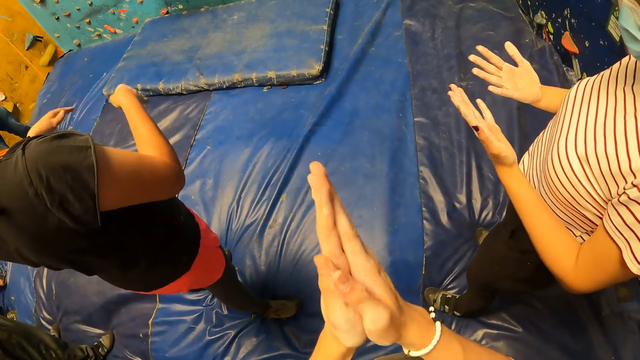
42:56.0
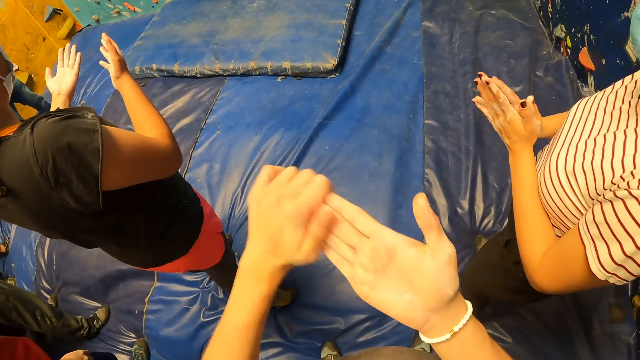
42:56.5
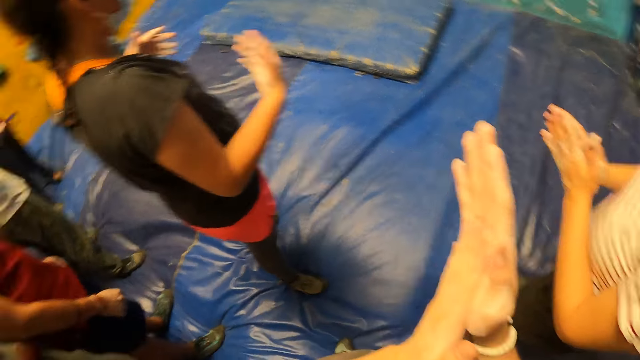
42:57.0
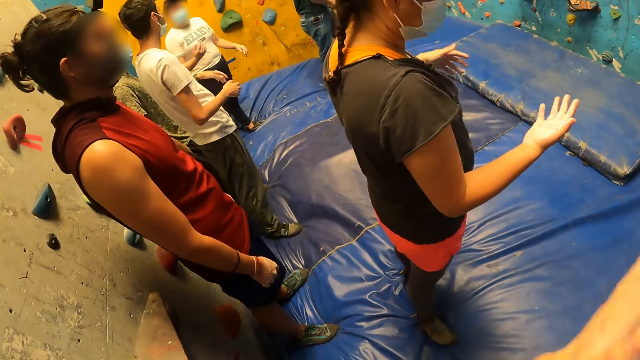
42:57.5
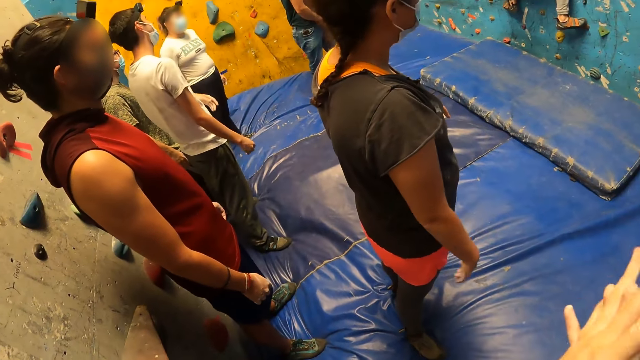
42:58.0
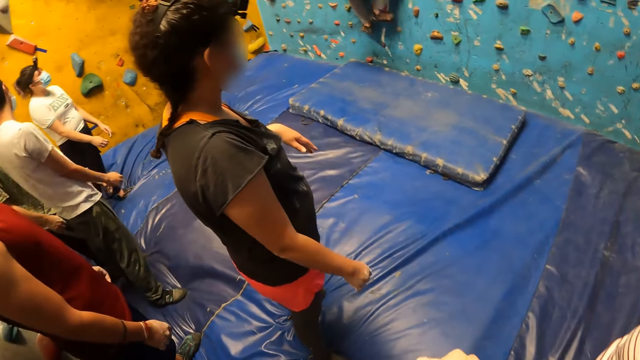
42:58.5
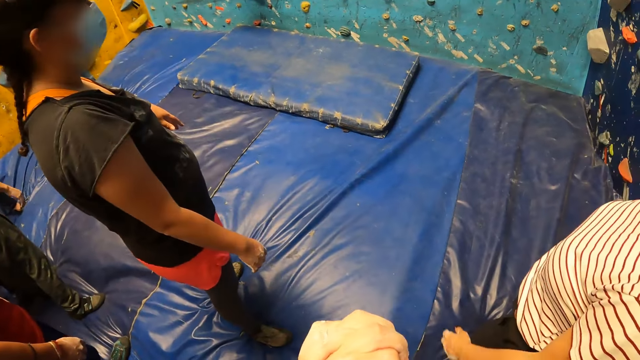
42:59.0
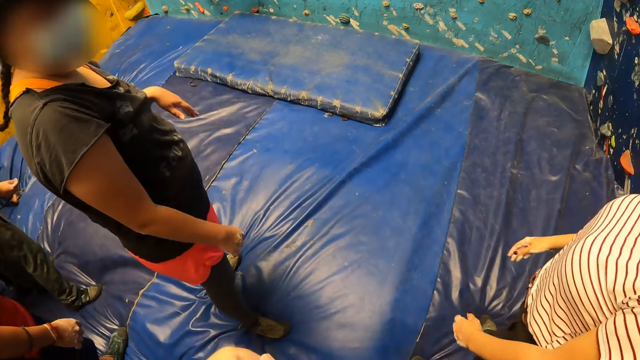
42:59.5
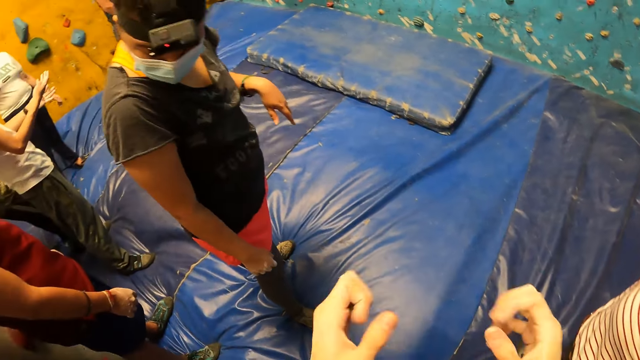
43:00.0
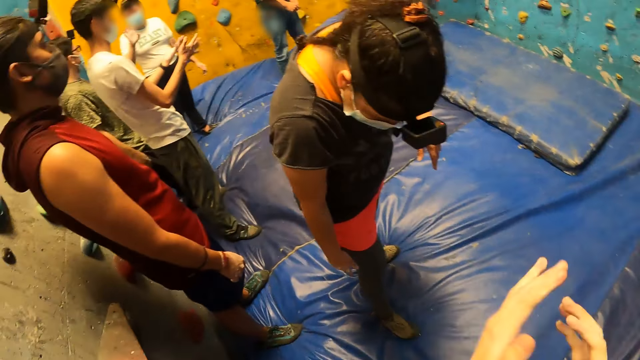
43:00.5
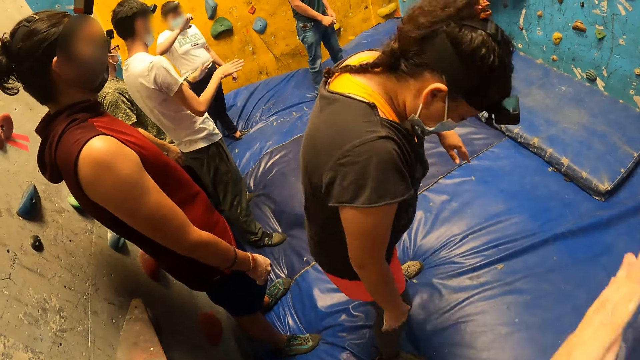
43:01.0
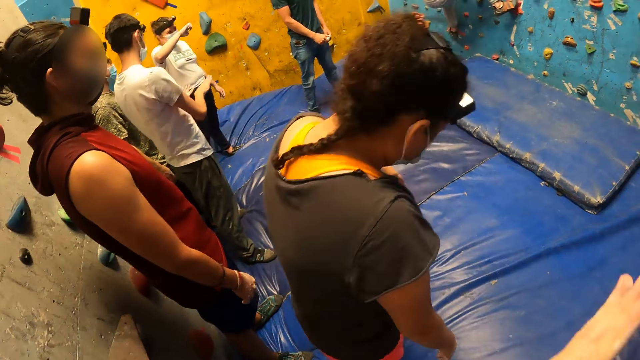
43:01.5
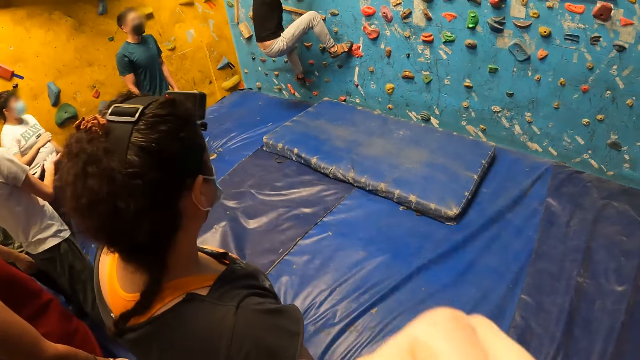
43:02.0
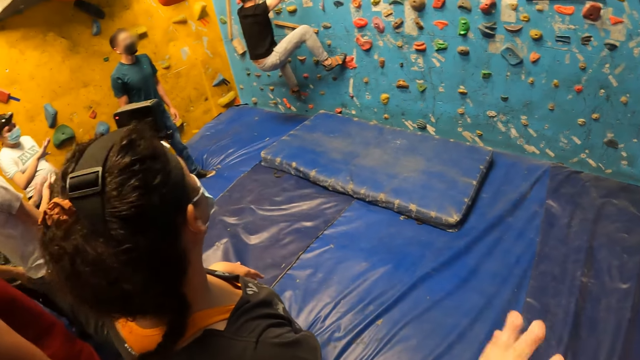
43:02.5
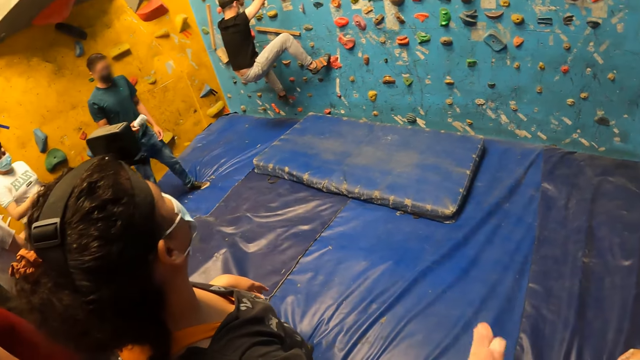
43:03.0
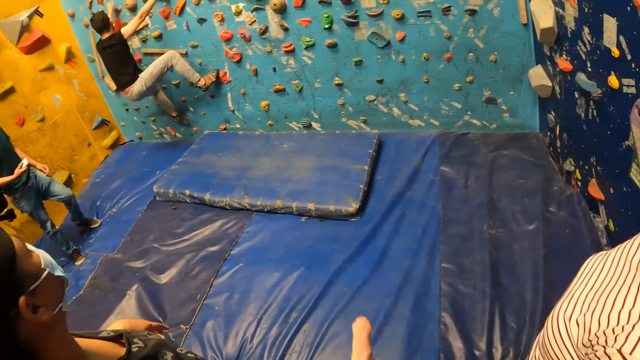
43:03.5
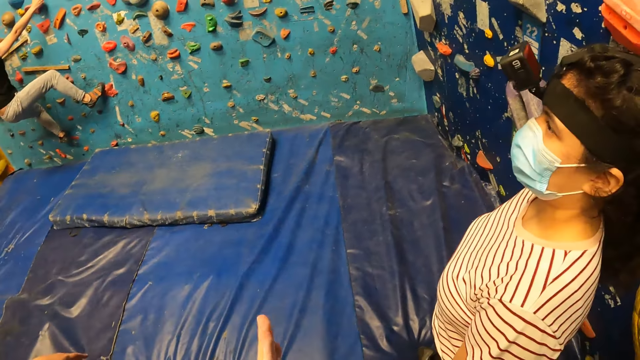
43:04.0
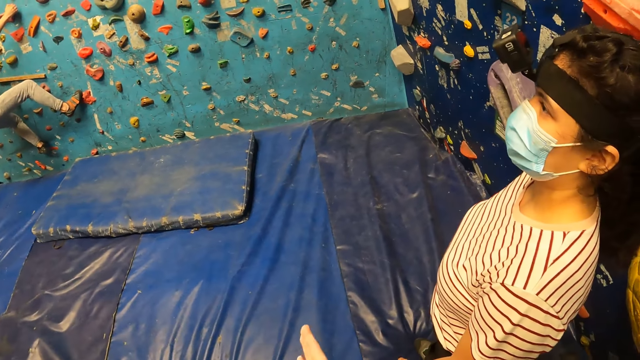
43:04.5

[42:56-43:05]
The camera wearer looks at the hands. He rubs both palms together. He turns towards a group of people. He turns towards a woman and another woman. He turns towards a group of people. He rubs both palms together. He lifts the hand. He touches his face with his left hand. He rubs both palms together.

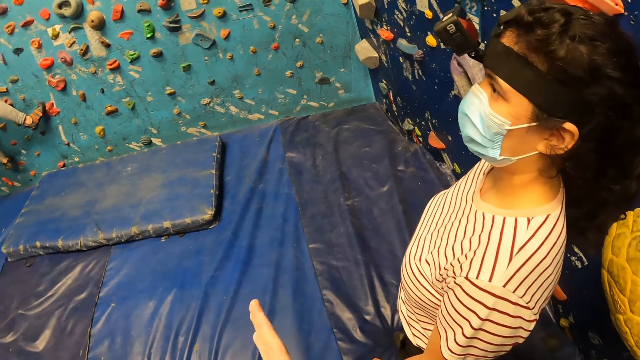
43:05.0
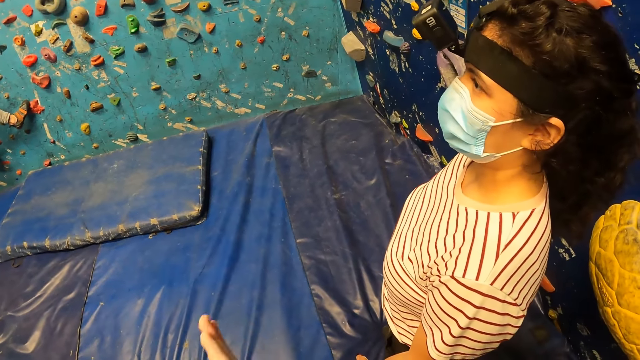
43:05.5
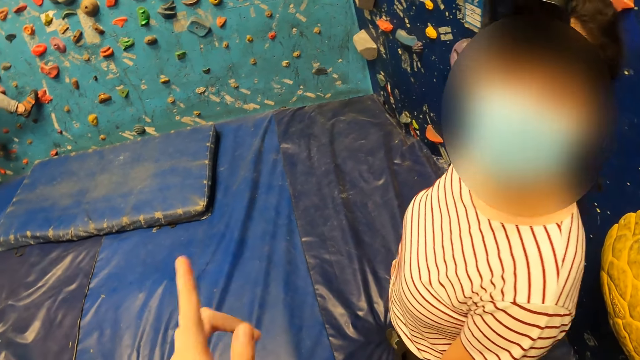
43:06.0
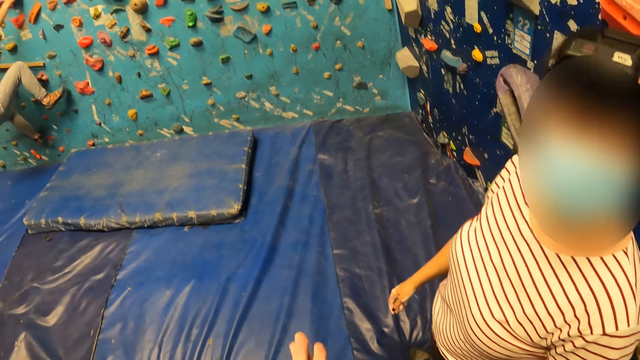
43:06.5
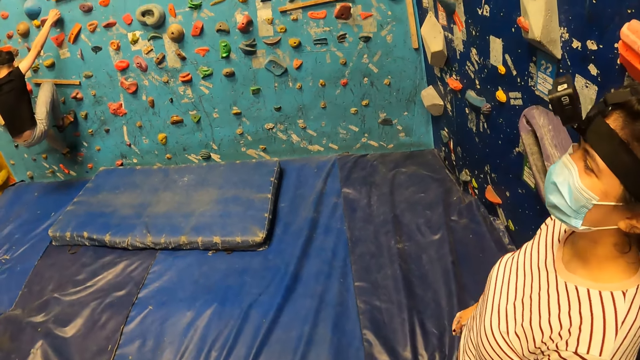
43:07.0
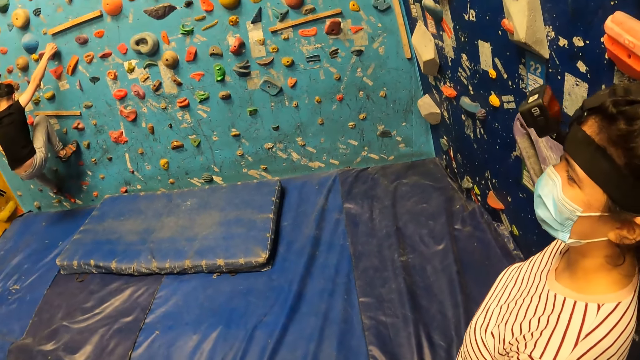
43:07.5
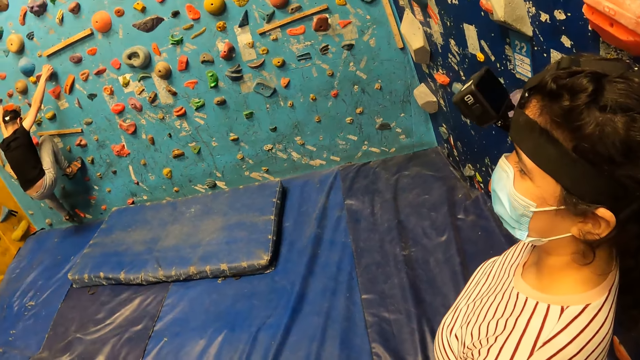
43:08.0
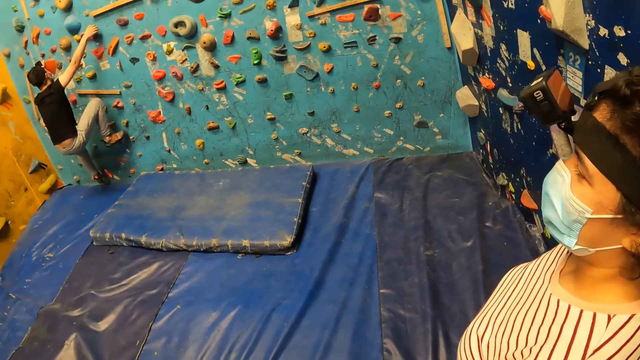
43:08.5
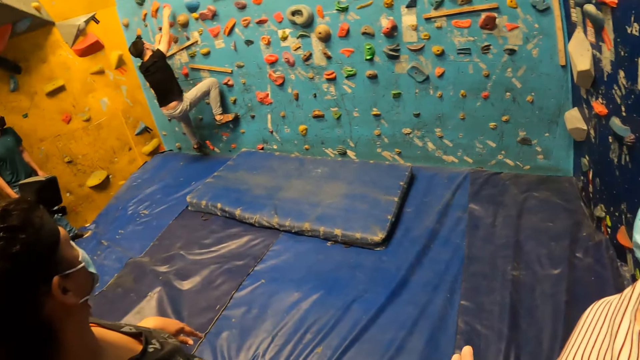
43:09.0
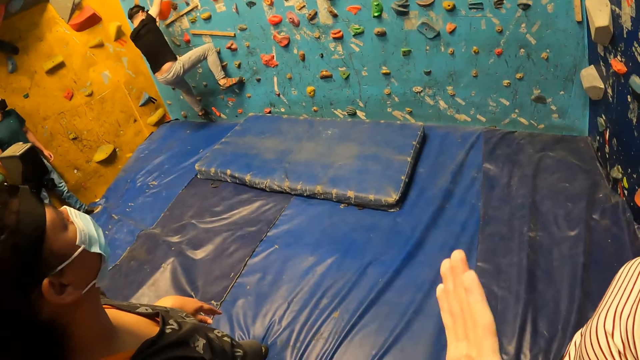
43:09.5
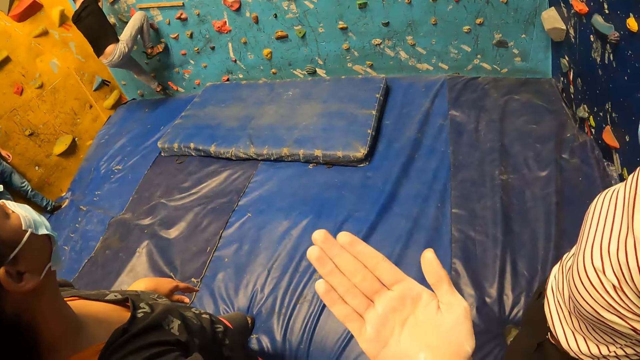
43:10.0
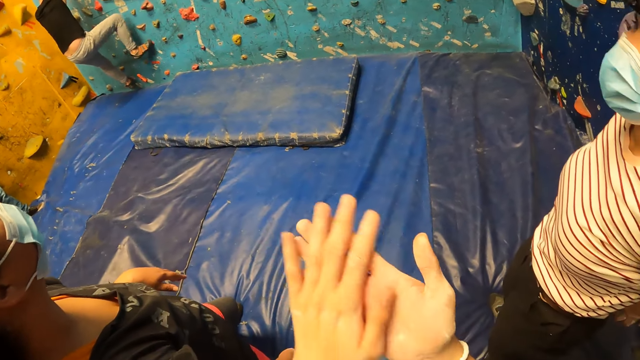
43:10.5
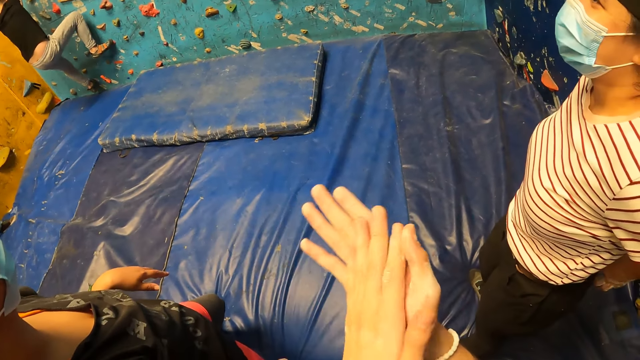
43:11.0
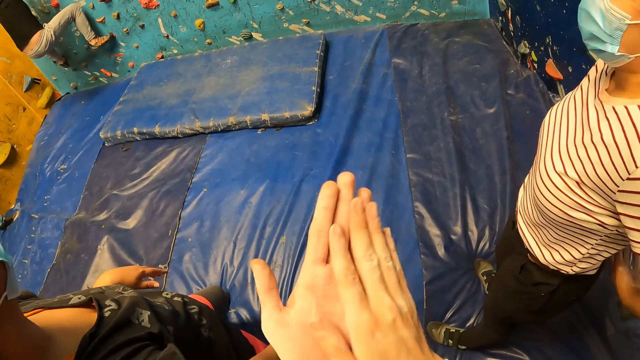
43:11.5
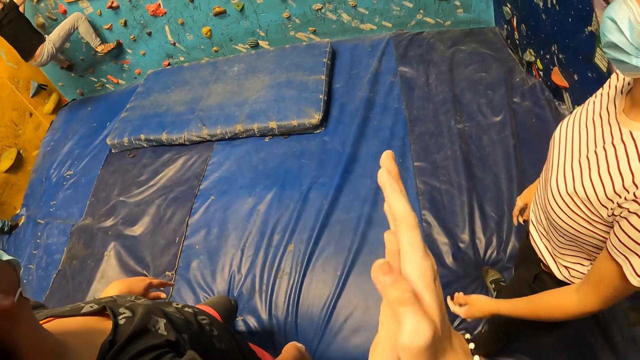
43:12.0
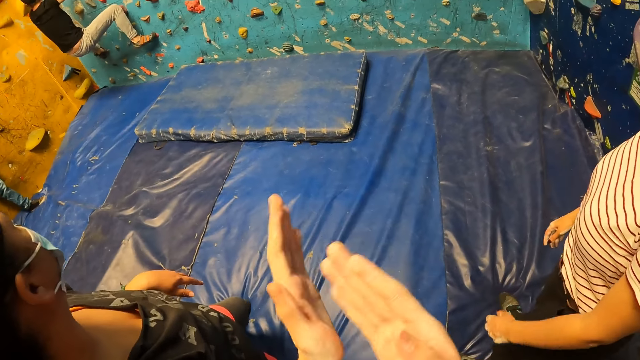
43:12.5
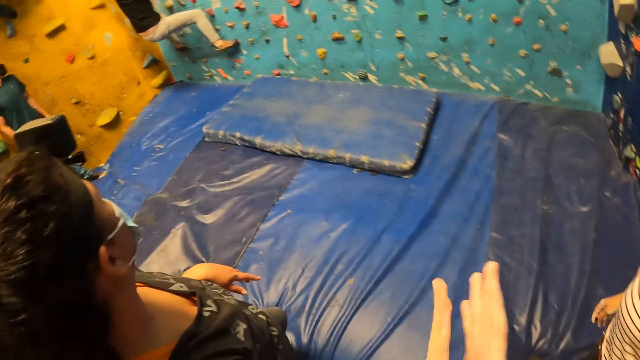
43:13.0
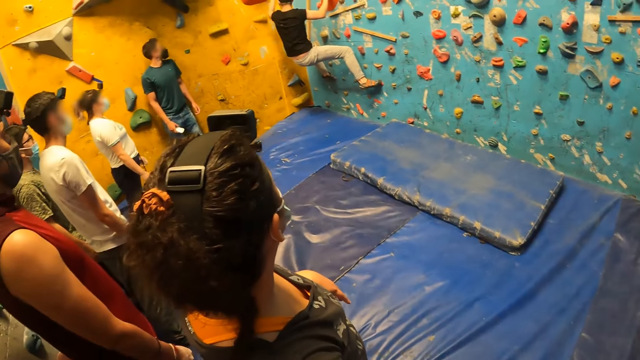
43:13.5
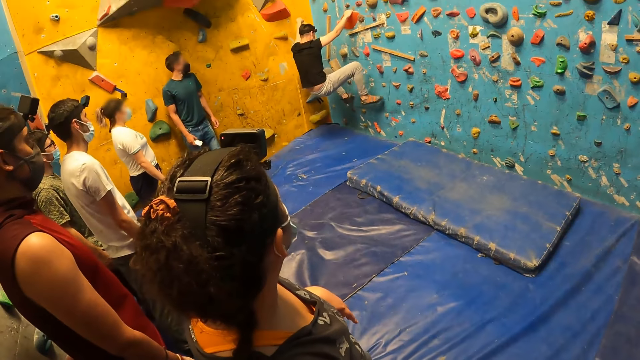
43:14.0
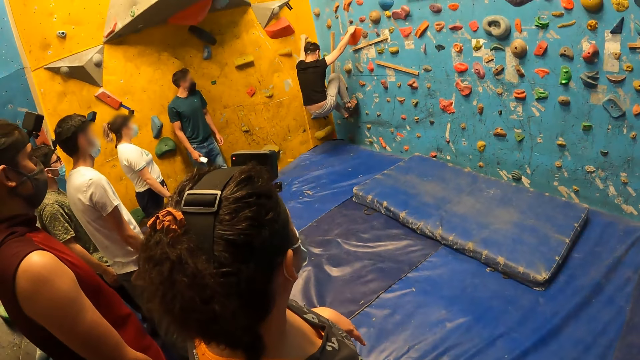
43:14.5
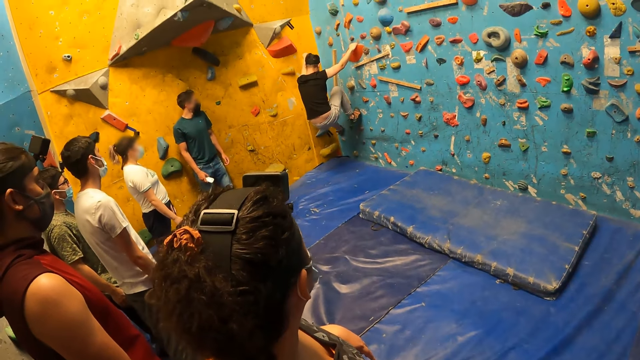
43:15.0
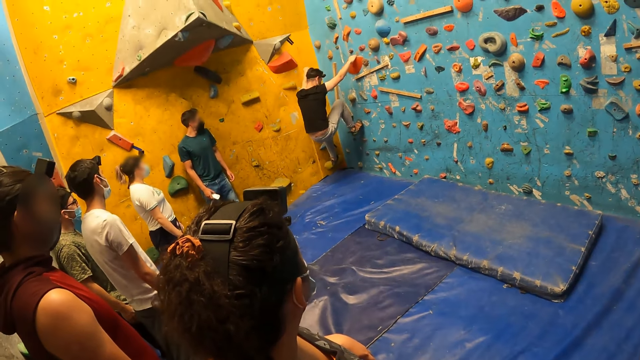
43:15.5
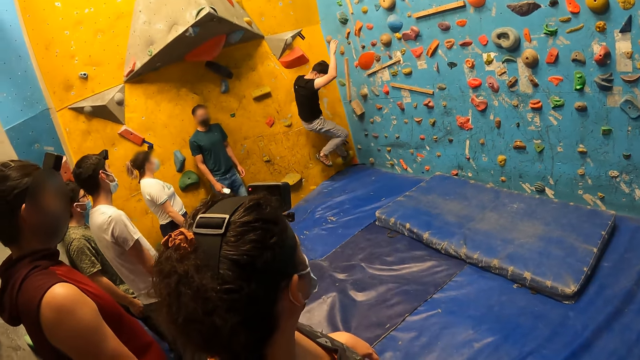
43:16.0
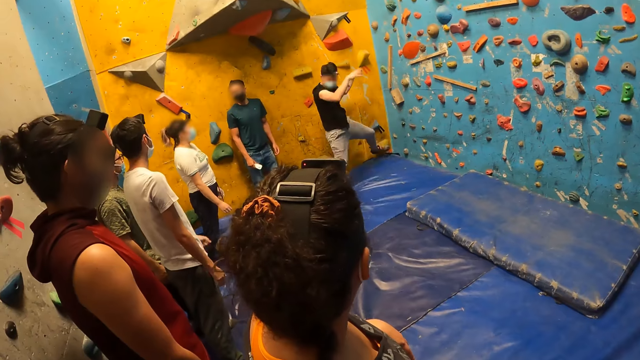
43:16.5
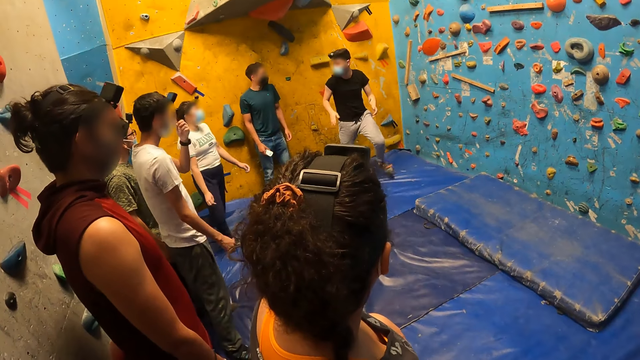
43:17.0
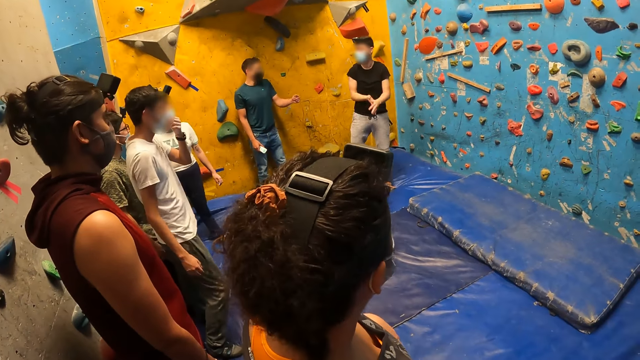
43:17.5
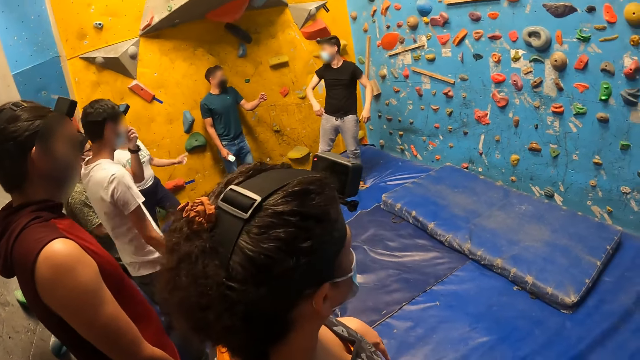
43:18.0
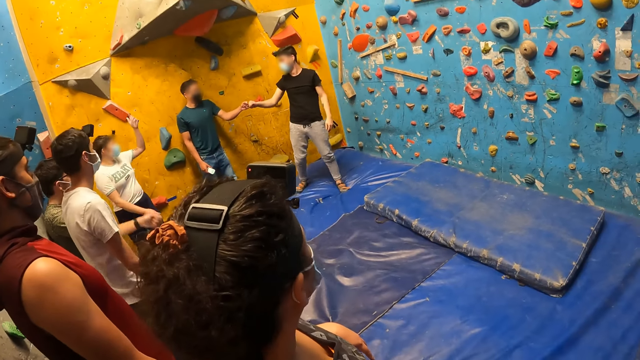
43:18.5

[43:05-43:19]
The camera wearer turns towards a woman. A man removes his left leg from a bouldering ball on the wall, places his right leg on a bouldering ball on the wall, removes his right leg from a bouldering ball on the wall and places his right leg on a bouldering ball on the wall. The camera wearer looks at the climbing wall. The man removes his right hand from a bouldering ball on the wall and holds a bouldering ball on the wall with his right hand. The camera wearer rubs both palms together. They turn towards a group of people. The man removes his right leg from a bouldering ball on the wall and places his right leg on a bouldering ball on the wall. The camera wearer looks at the climbing wall. The man removes his left leg from a bouldering ball on the wall, places his left leg on a bouldering ball on the wall, removes his right hand and his right leg from the bouldering ball on the wall and lands on the foam on the floor. Another man touches his nose mask with his left hand. The first man claps both hands together. A woman raises her left hand. The other man removes his left hand from his nose mask. The first man and a third man hit their knuckles together.
